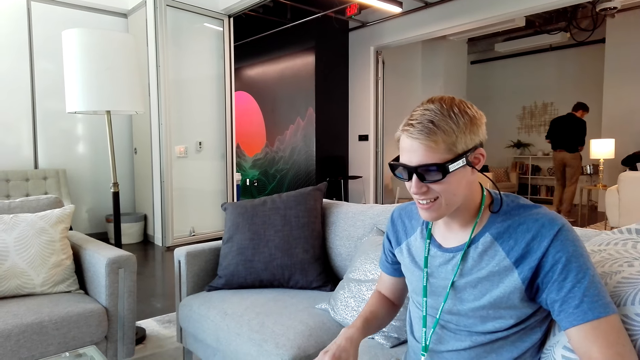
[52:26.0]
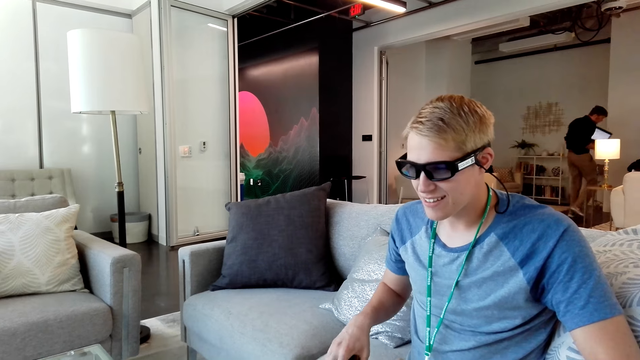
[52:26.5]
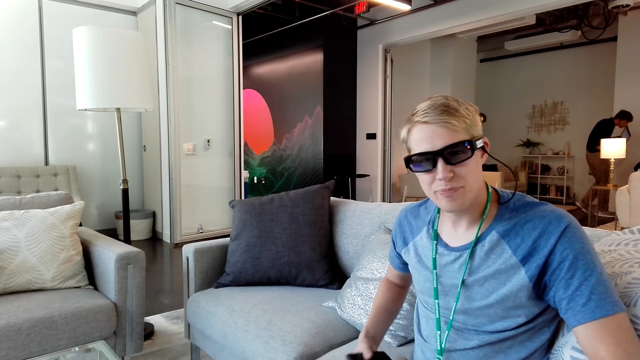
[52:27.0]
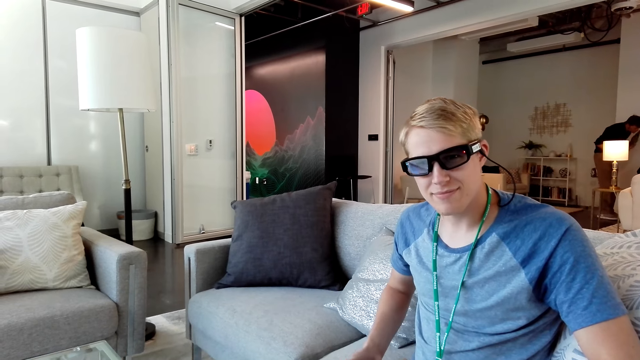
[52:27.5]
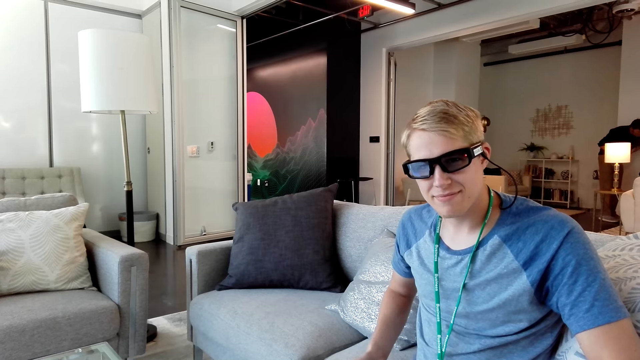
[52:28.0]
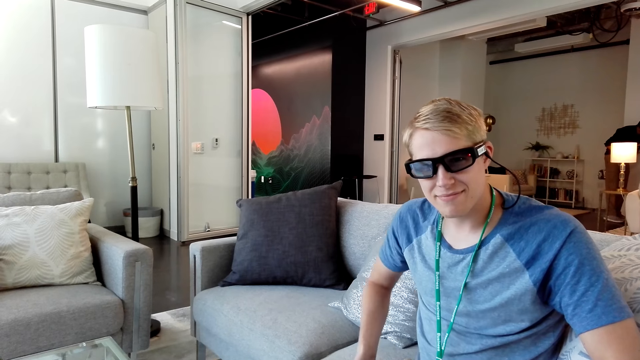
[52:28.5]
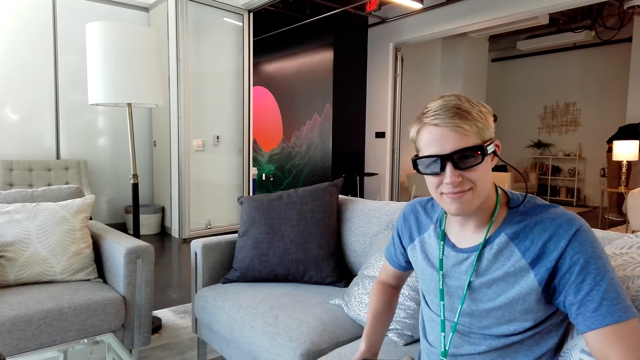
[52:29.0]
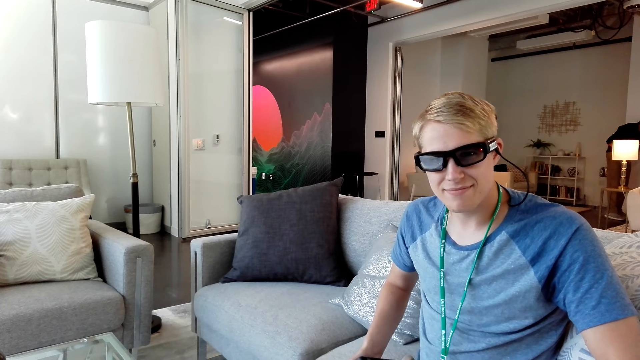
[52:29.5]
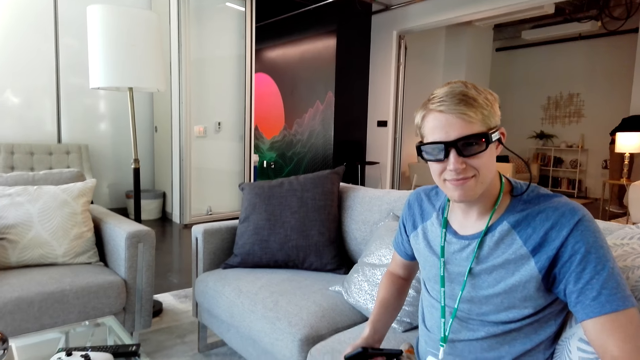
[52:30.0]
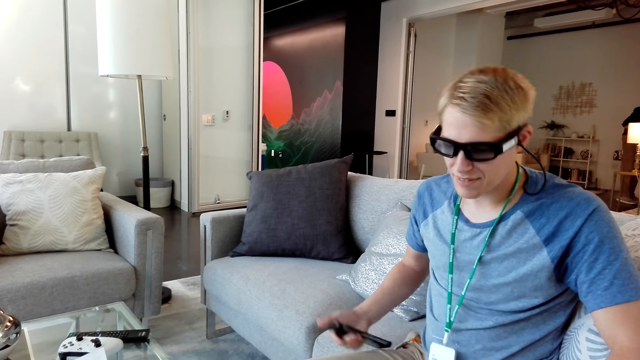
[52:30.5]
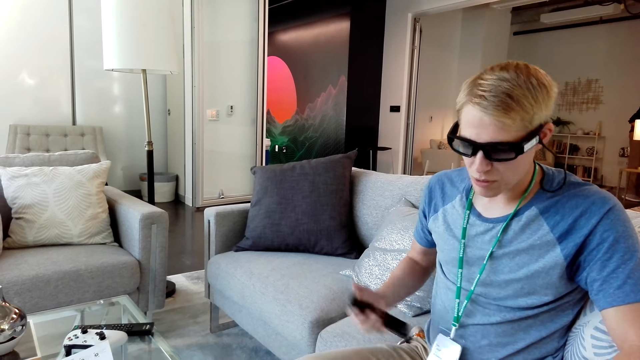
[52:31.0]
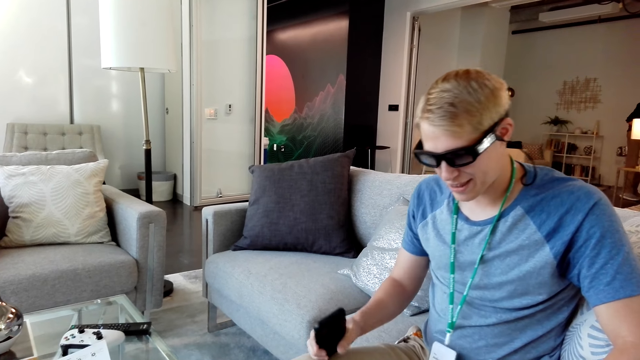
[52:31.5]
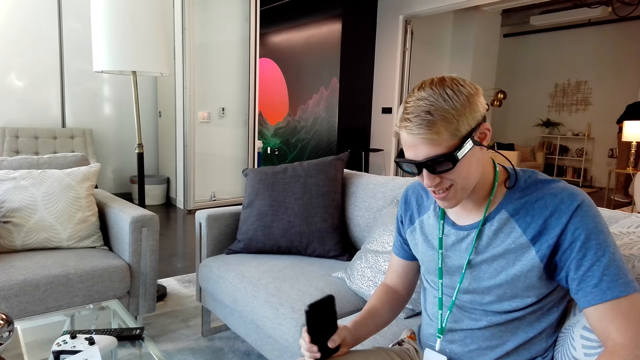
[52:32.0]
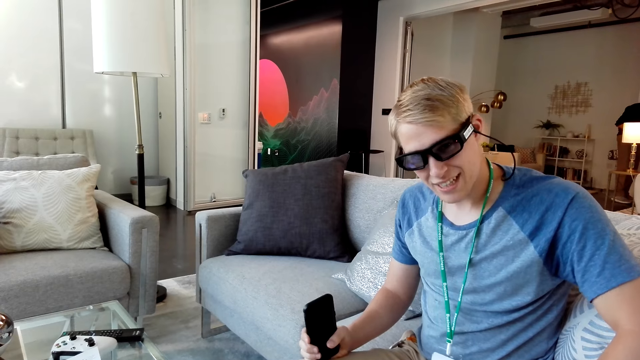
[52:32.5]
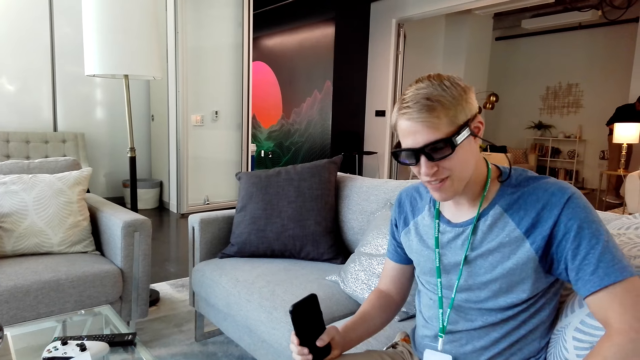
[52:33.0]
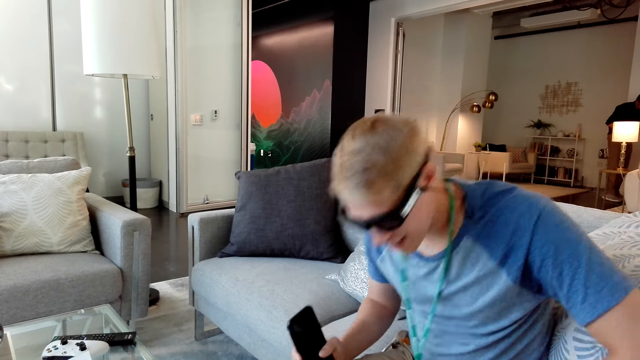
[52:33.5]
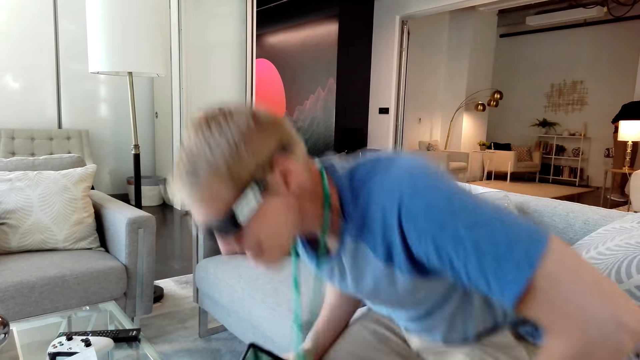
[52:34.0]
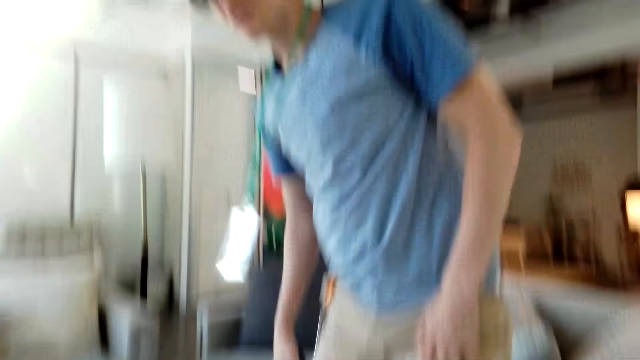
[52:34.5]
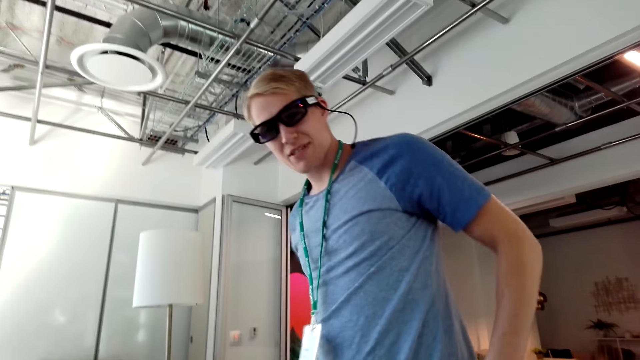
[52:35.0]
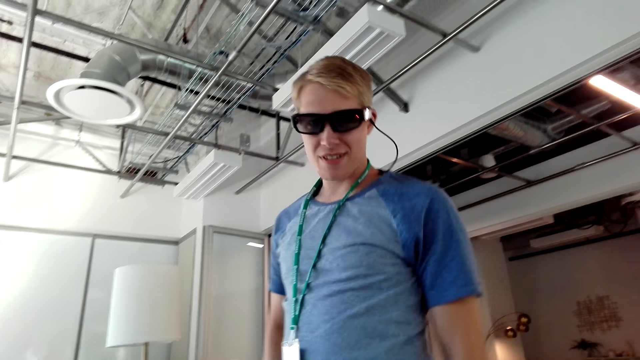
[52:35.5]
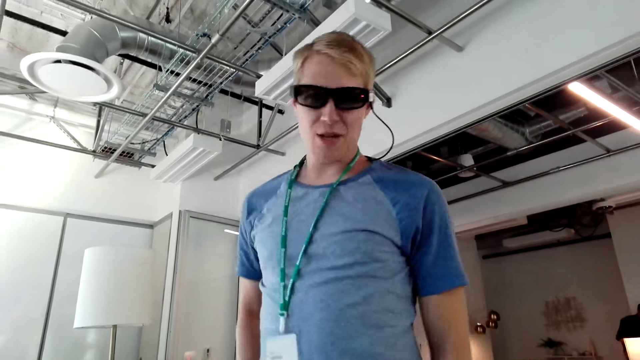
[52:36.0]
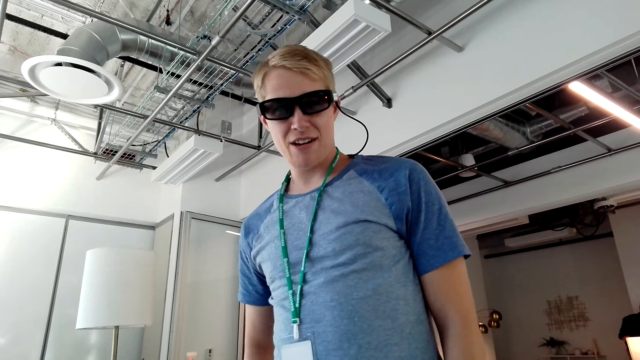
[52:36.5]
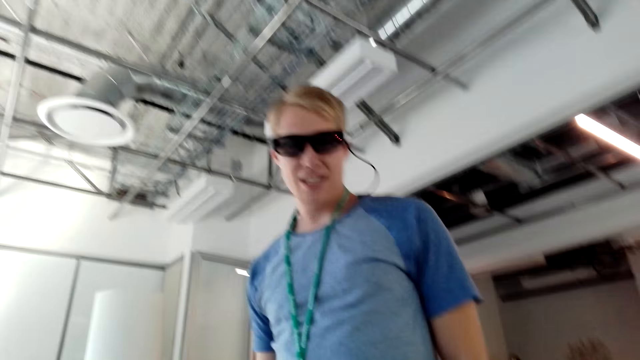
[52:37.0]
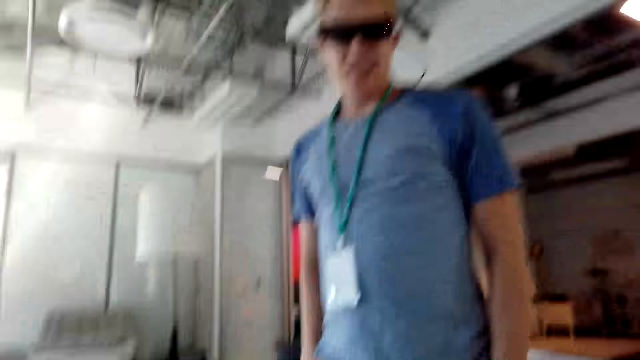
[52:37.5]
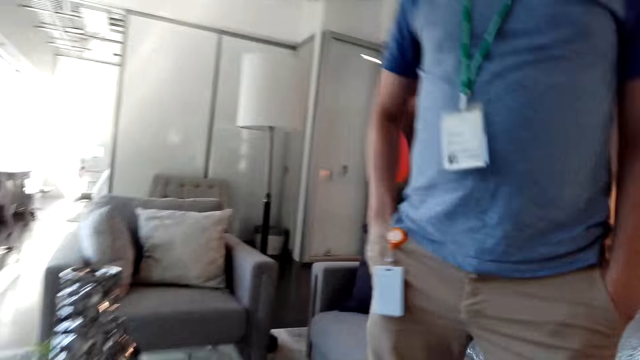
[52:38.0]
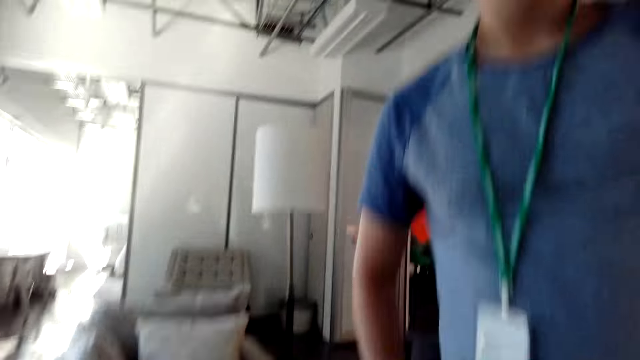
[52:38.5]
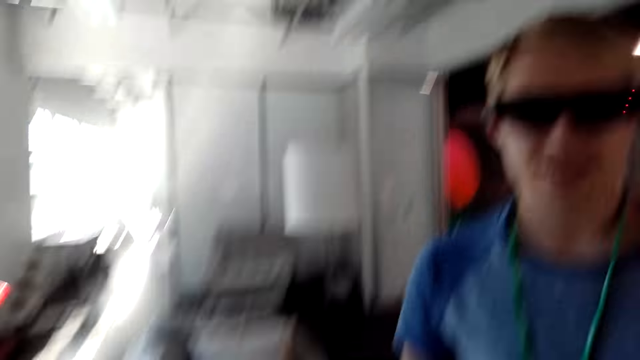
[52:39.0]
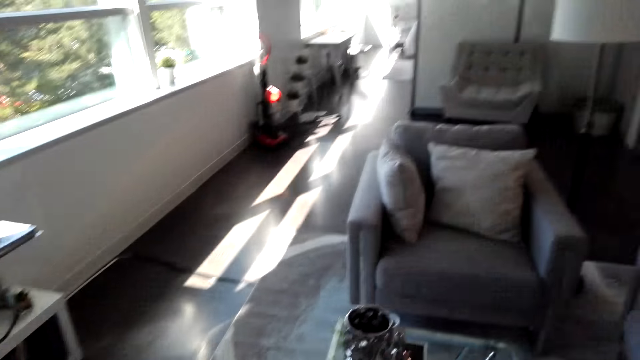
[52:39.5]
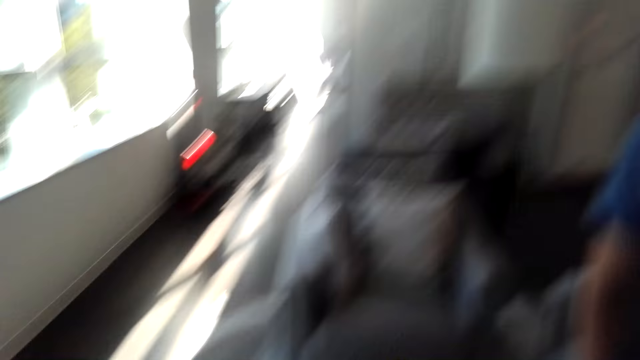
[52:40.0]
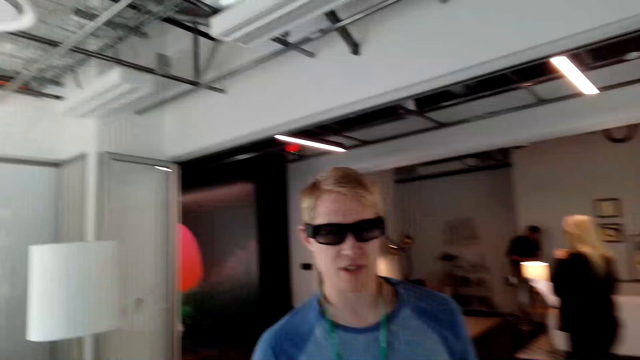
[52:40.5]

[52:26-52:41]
A man holds the phone. The man stands beside the couch and talks. The camera wearer talks with the man. They stand in front of the man.

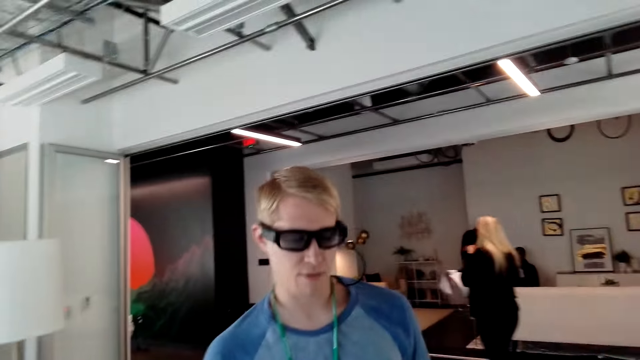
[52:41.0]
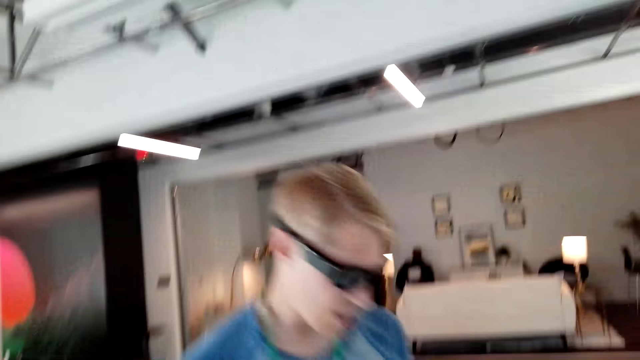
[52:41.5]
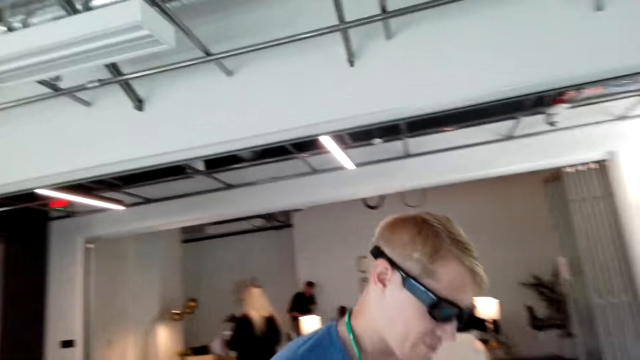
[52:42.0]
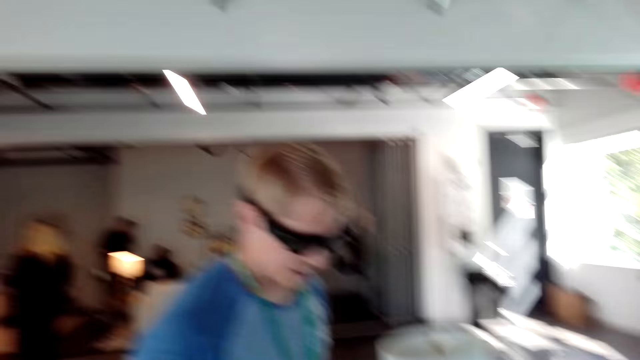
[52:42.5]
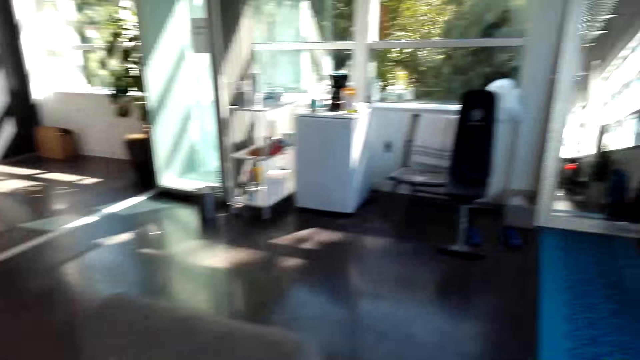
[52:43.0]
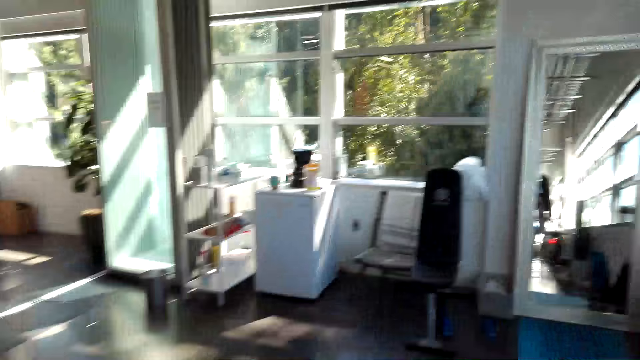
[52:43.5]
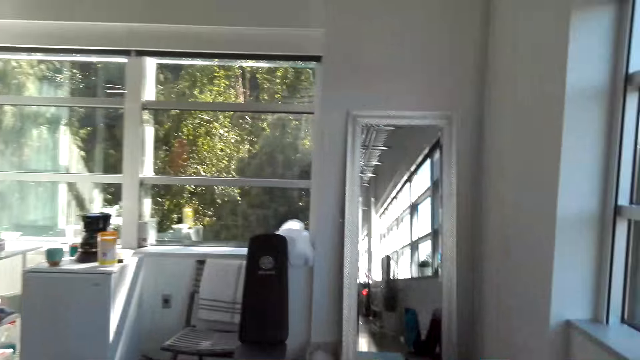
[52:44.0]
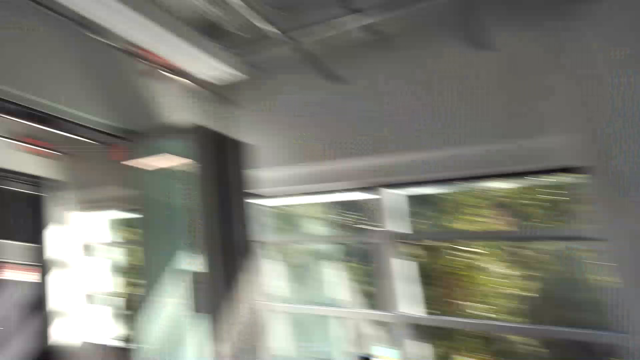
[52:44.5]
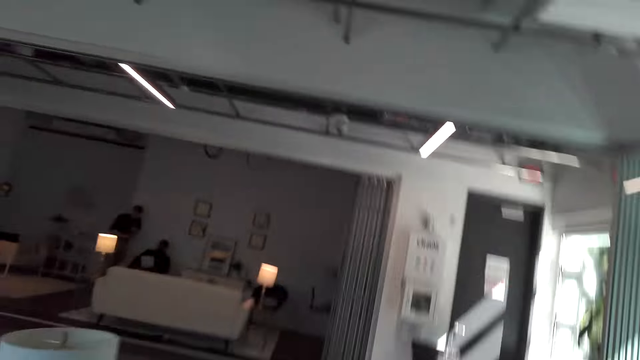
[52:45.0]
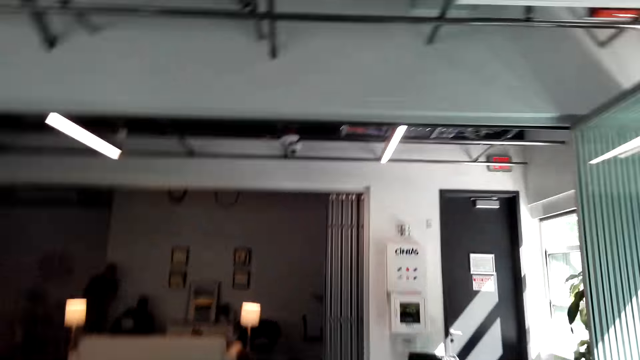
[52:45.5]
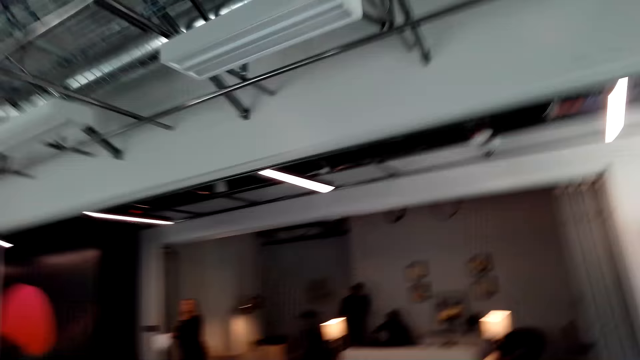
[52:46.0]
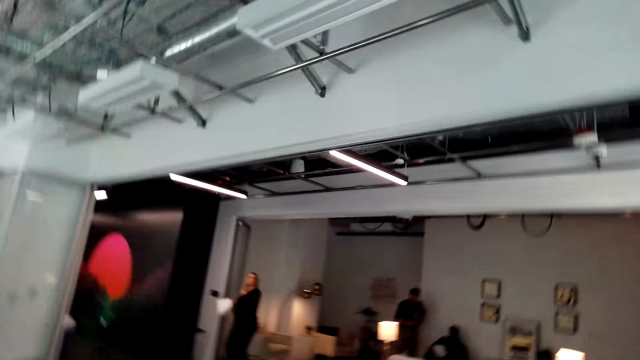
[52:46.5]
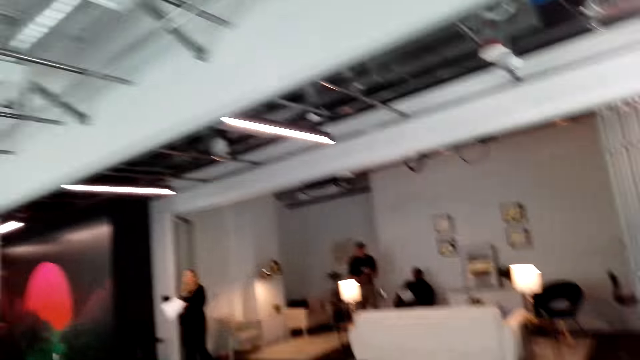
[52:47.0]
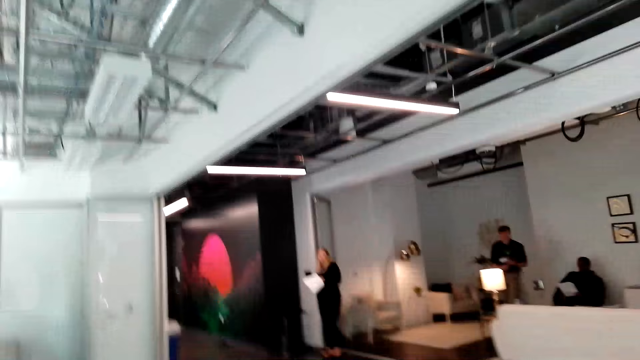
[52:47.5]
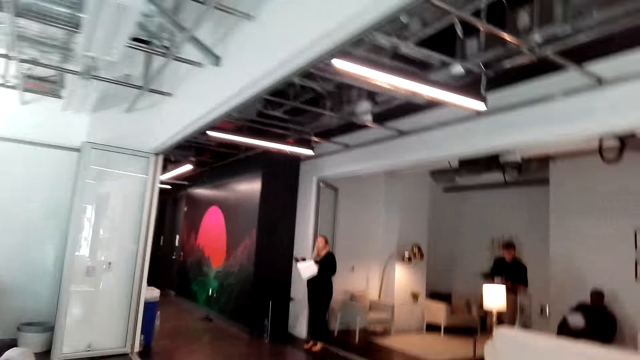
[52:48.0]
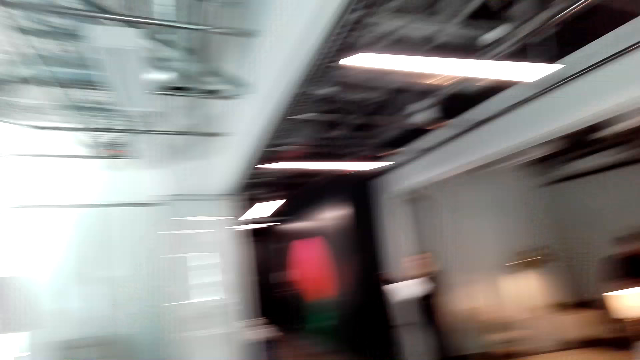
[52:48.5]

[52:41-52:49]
A man walks away from the camera wearer. The camera wearer walks around the house.
